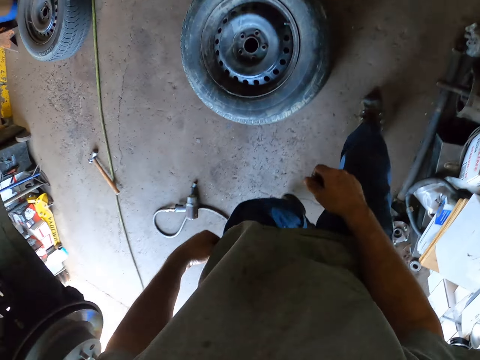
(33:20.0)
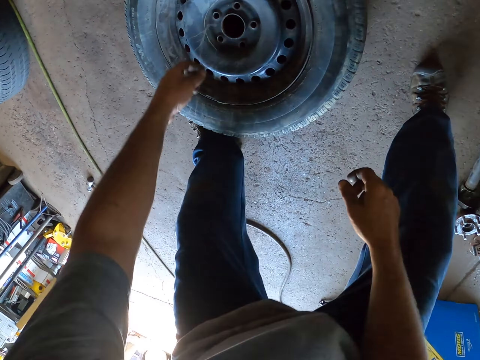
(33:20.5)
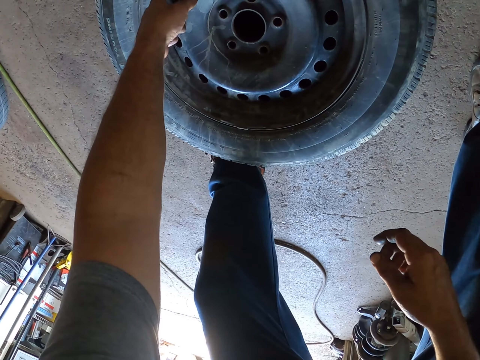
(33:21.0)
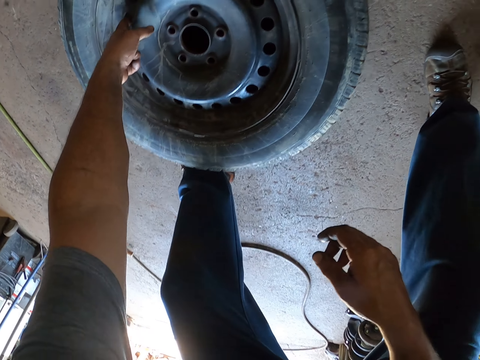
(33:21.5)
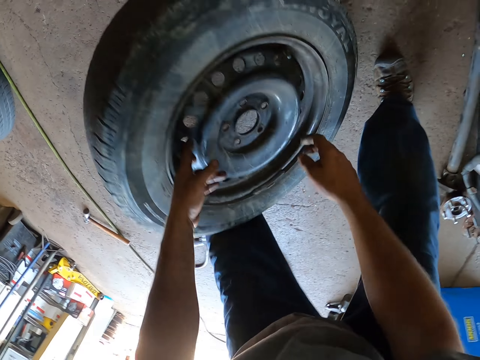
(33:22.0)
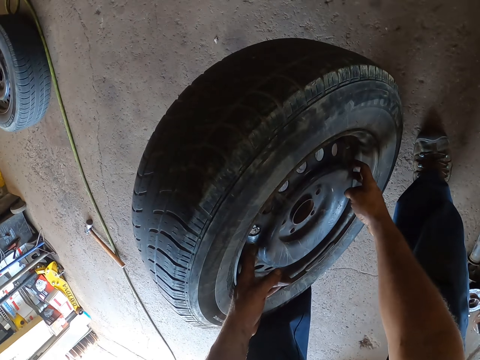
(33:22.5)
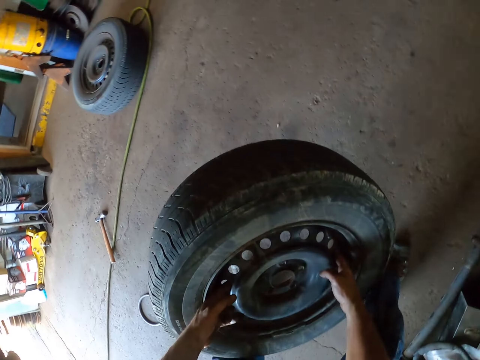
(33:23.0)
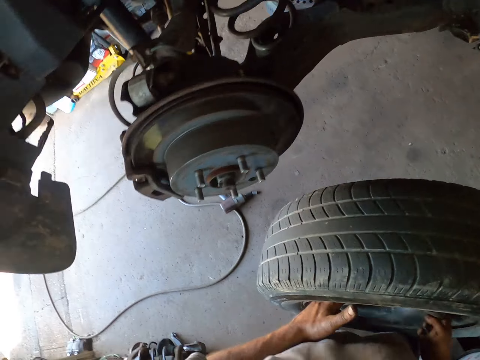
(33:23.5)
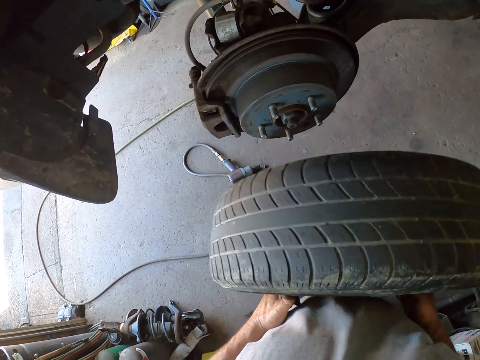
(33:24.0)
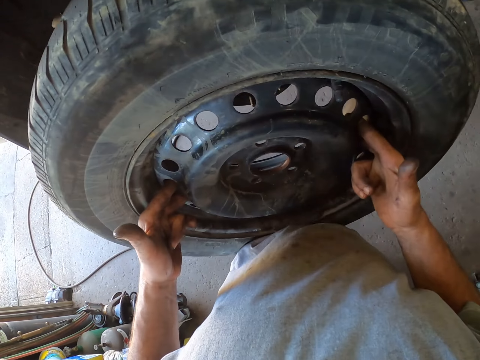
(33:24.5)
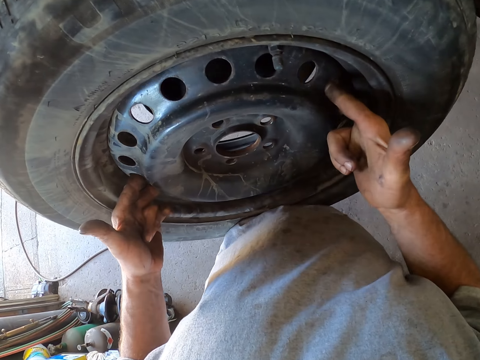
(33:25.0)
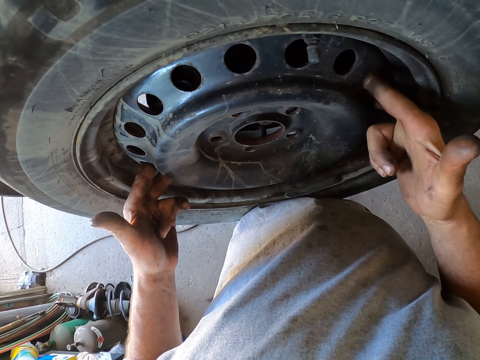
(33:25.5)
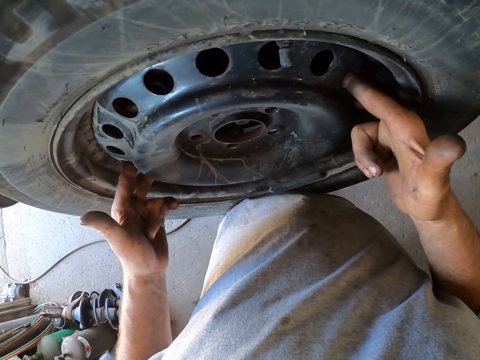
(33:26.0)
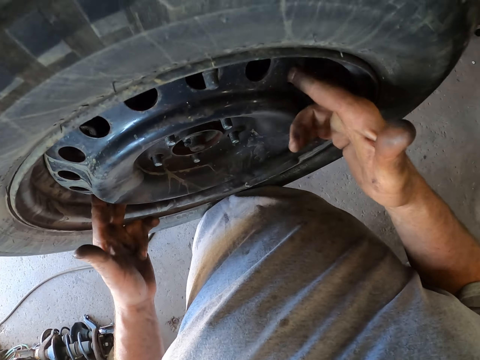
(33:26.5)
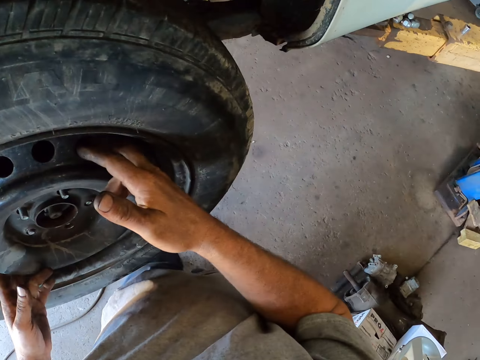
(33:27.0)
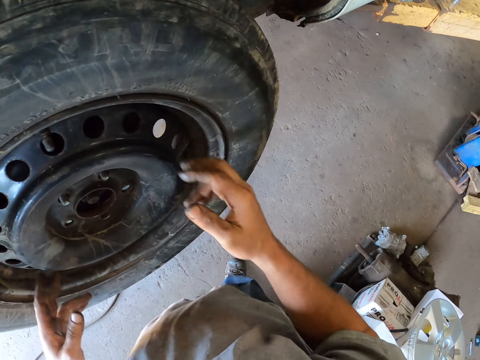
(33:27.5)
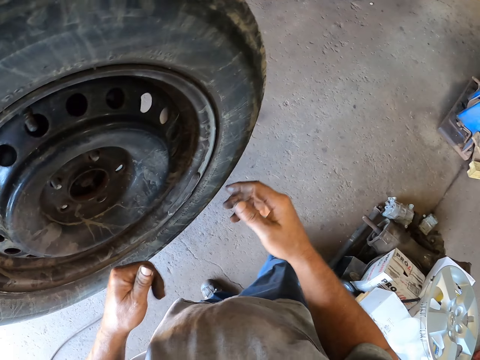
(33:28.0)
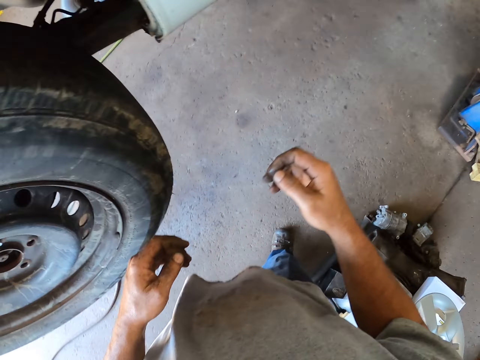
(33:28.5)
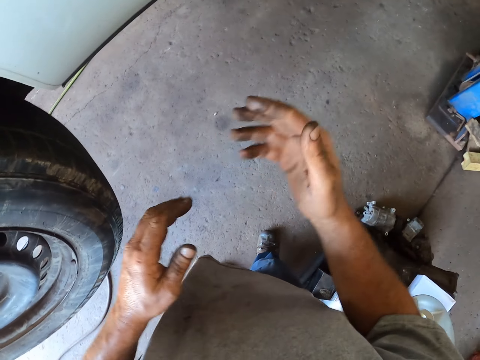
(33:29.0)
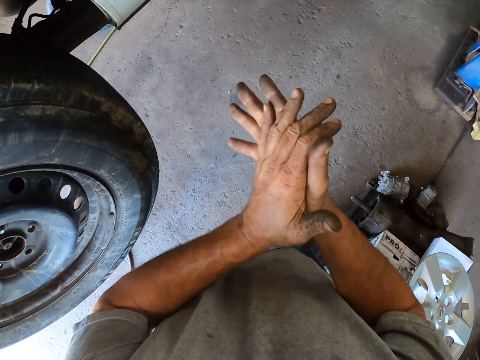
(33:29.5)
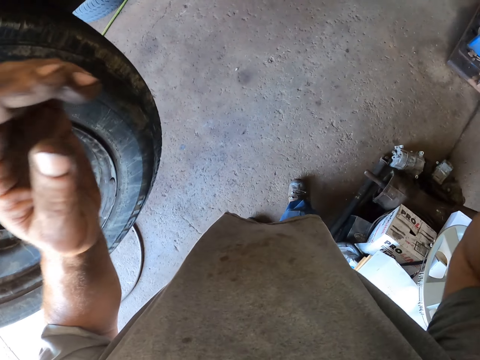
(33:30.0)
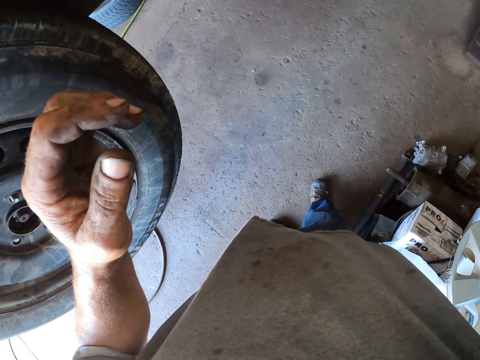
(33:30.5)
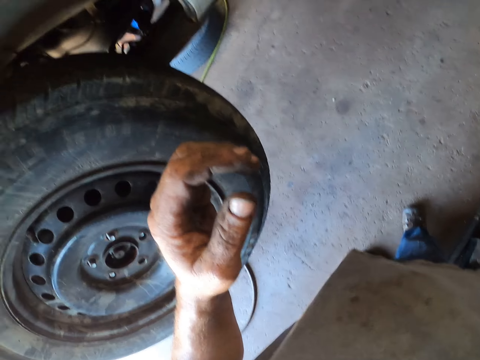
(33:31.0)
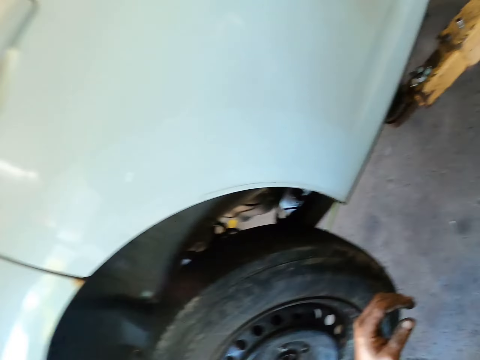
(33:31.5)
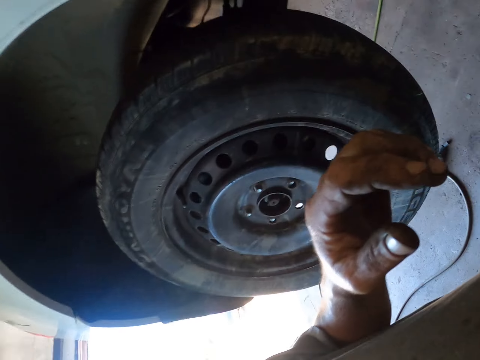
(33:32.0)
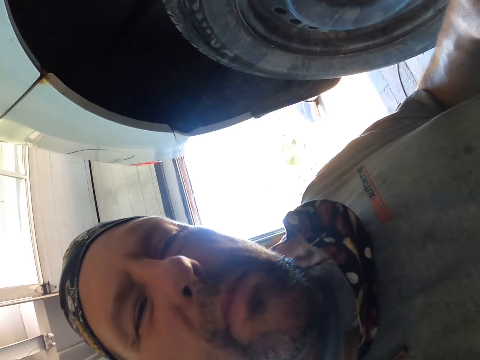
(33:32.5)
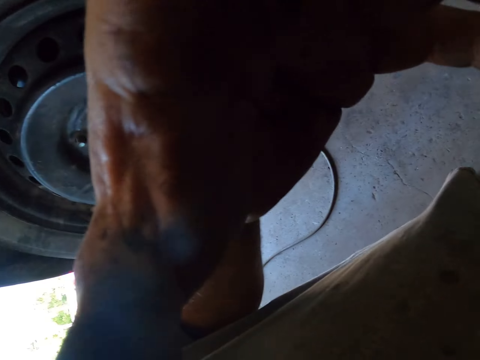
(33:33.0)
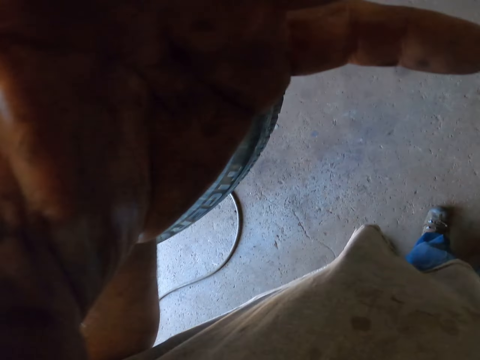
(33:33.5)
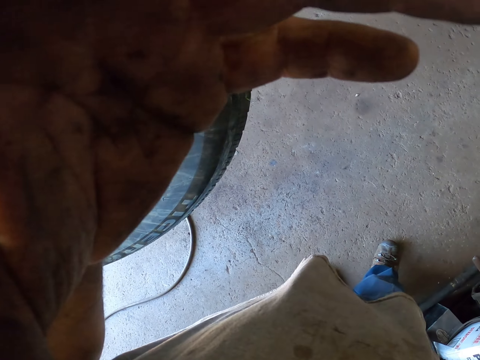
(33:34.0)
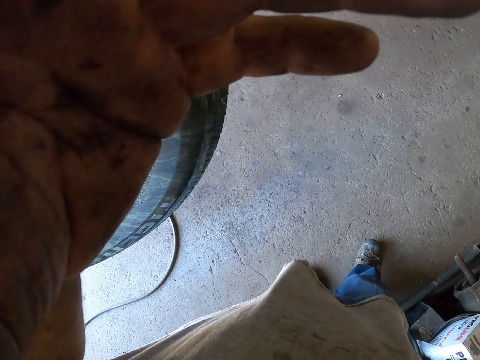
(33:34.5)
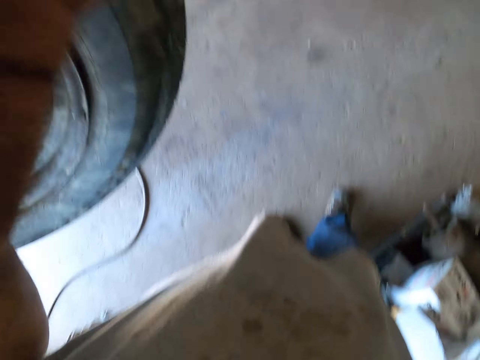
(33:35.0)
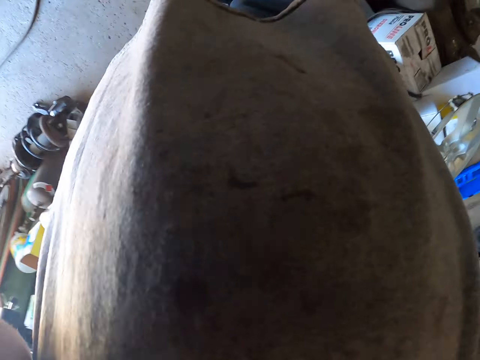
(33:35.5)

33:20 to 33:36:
The camera wearer picks up the car wheel from the floor. He fixes the car wheel on the axle hub. He looks around. He rubs his hands together. He adjusts the camera.

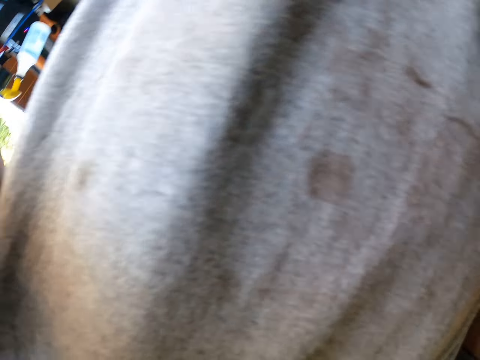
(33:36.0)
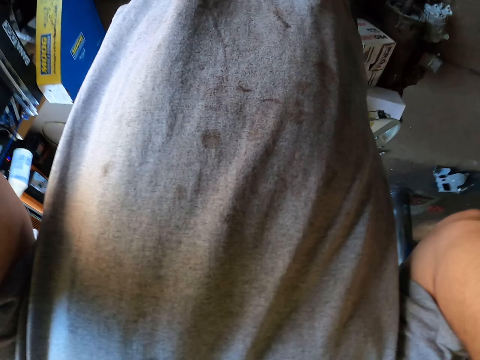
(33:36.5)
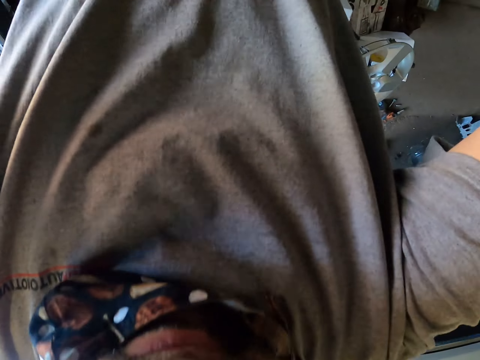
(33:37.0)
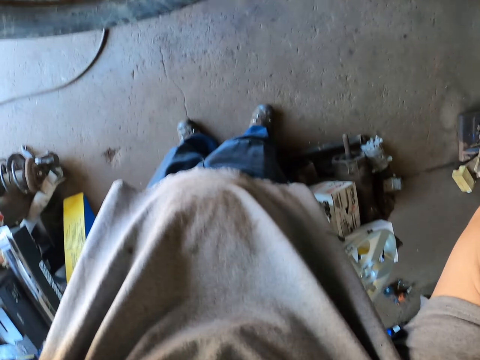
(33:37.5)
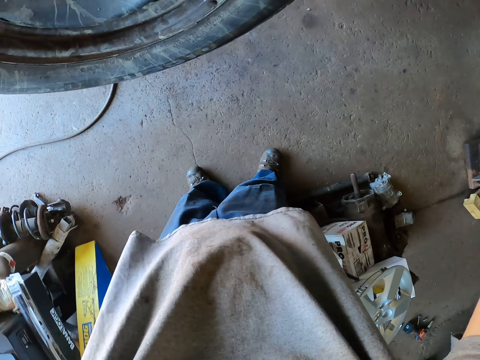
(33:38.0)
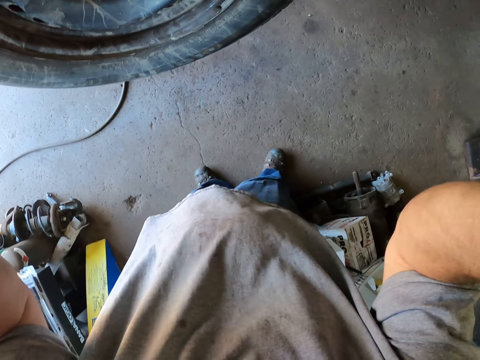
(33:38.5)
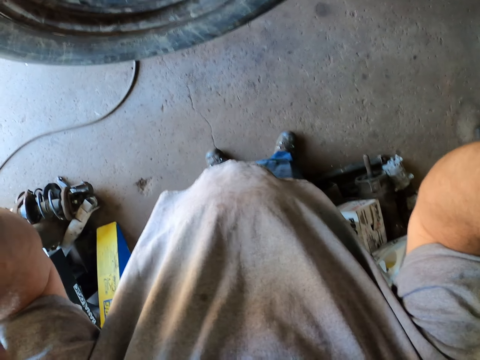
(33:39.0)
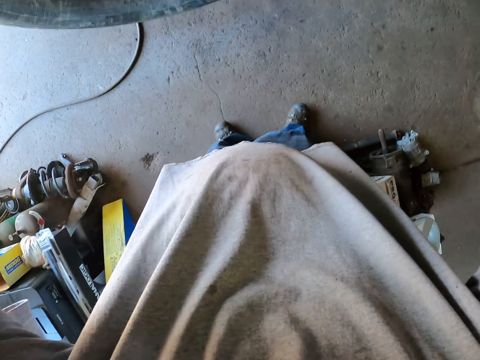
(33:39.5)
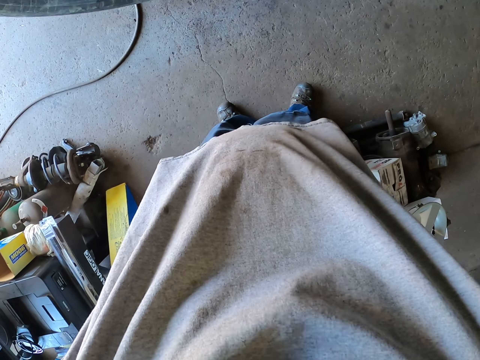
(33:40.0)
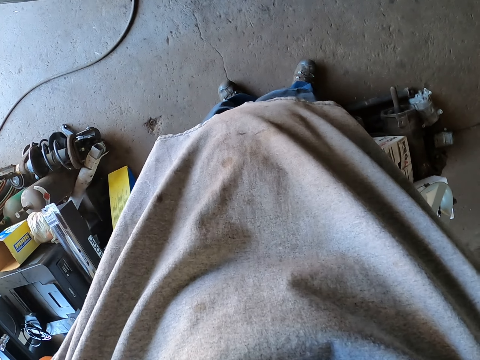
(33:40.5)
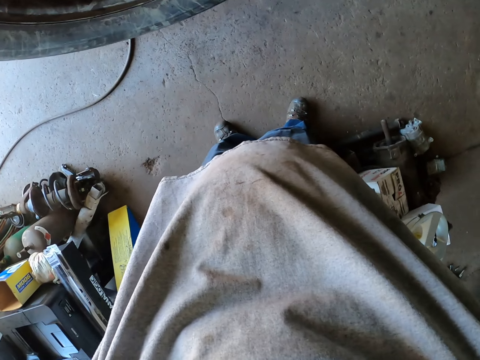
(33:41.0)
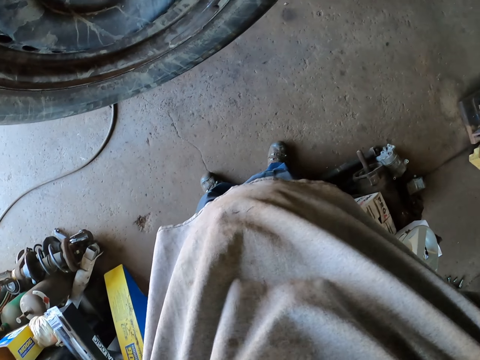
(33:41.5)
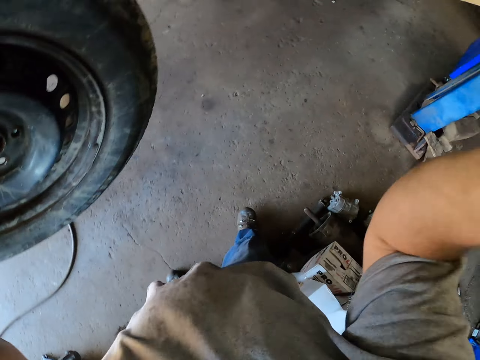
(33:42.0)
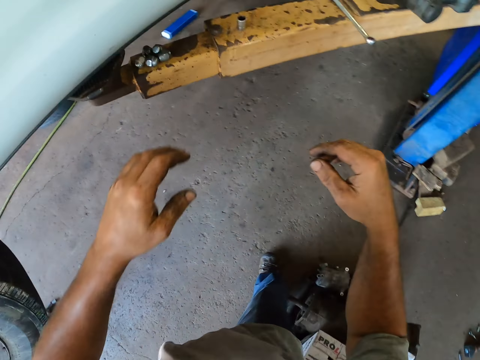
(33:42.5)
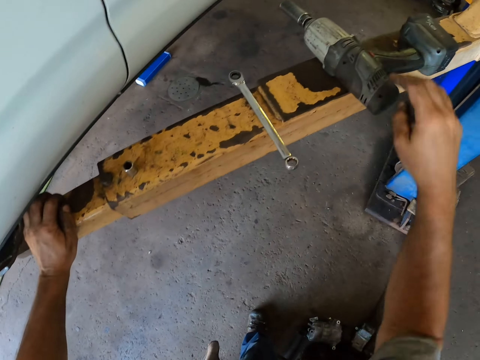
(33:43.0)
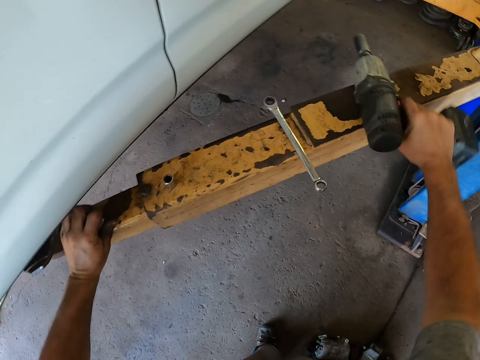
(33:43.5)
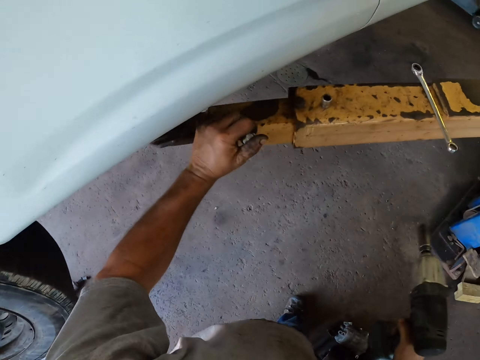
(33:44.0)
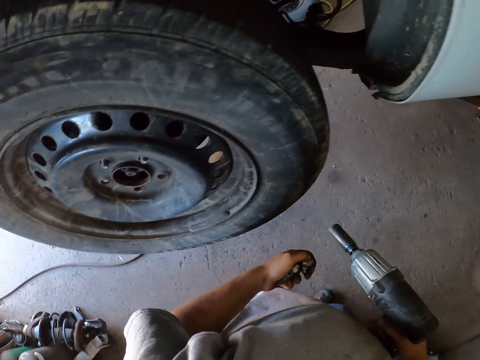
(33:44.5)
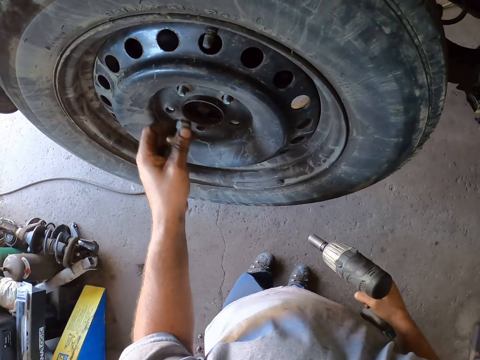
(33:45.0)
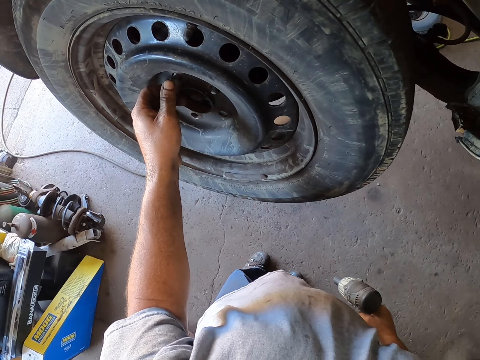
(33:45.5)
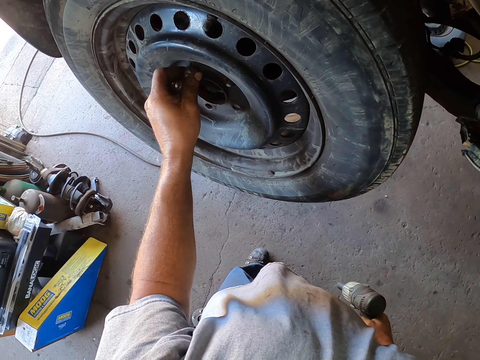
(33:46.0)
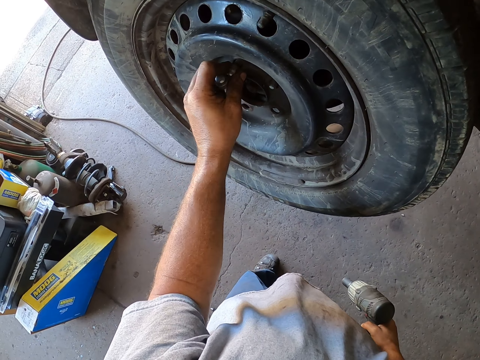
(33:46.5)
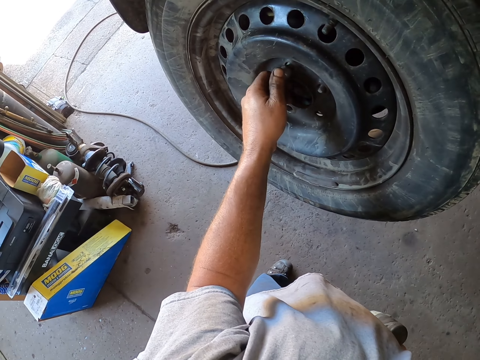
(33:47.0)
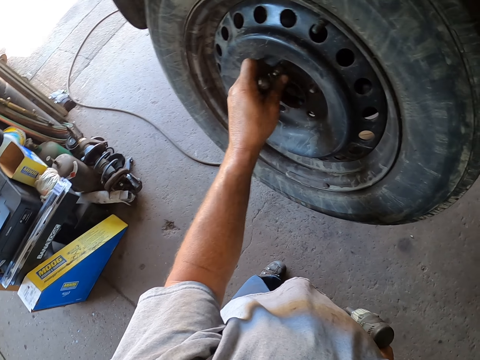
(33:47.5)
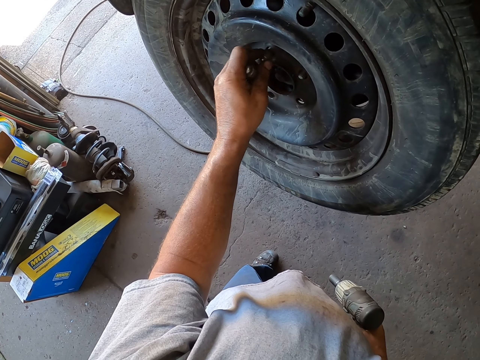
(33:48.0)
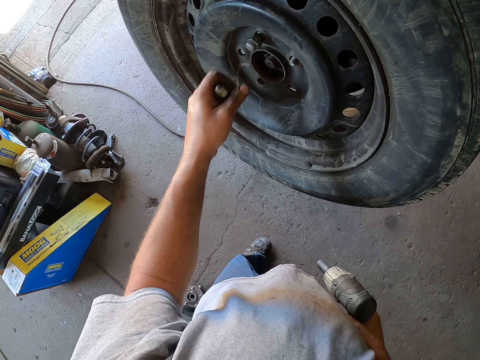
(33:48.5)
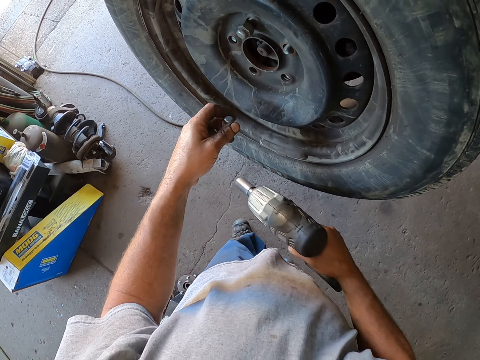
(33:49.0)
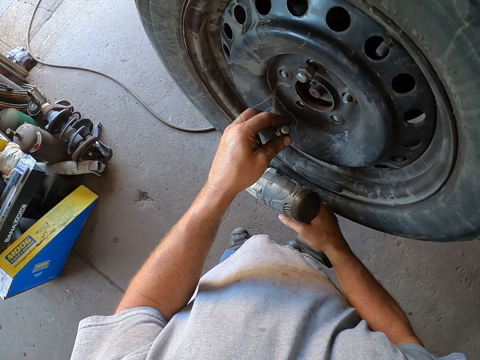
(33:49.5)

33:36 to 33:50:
The camera wearer picks up the metal or nut and the impact driver or electric nut driver from the car lift. He puts the nuts onto the car wheel. He tightens the bolts on the wheel with his hand.
